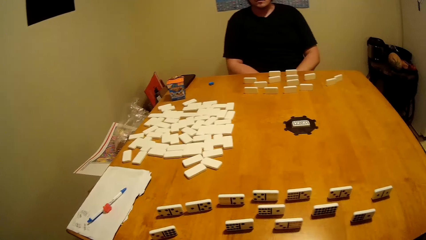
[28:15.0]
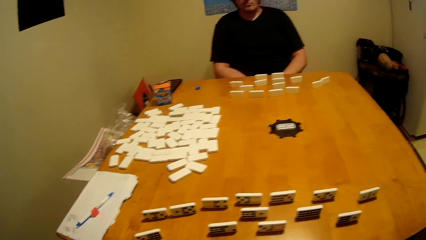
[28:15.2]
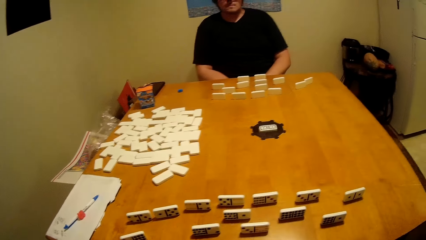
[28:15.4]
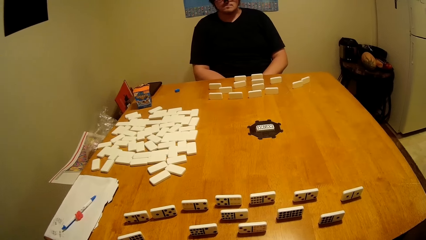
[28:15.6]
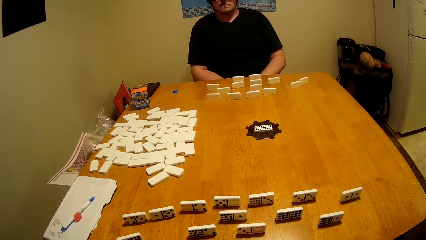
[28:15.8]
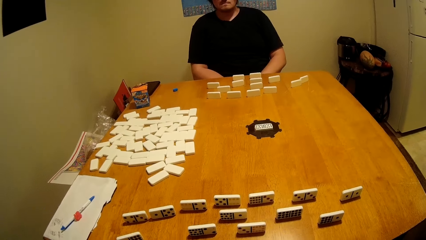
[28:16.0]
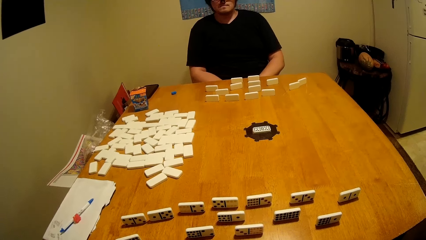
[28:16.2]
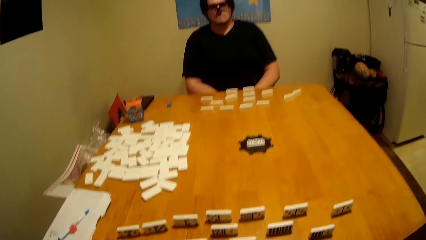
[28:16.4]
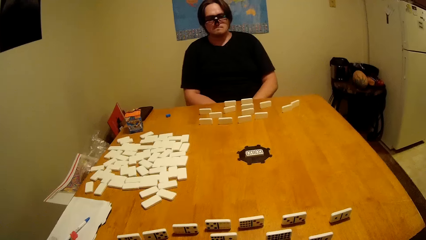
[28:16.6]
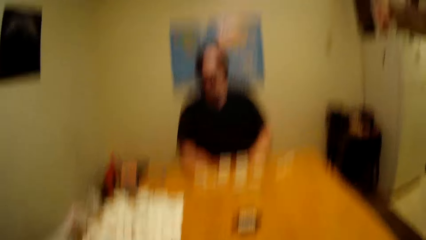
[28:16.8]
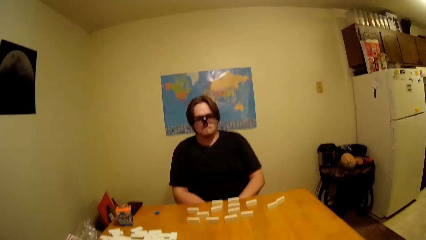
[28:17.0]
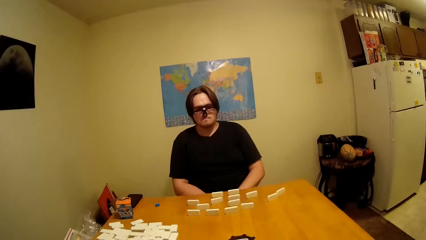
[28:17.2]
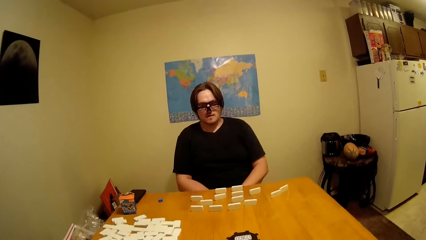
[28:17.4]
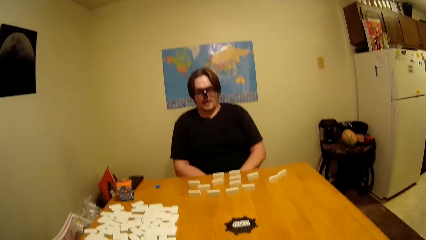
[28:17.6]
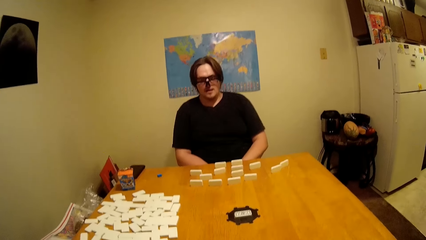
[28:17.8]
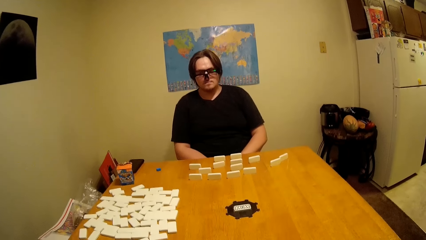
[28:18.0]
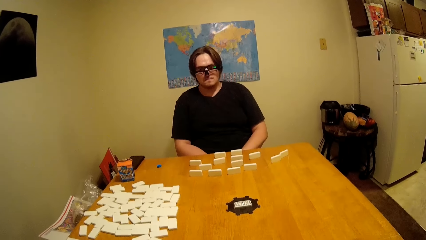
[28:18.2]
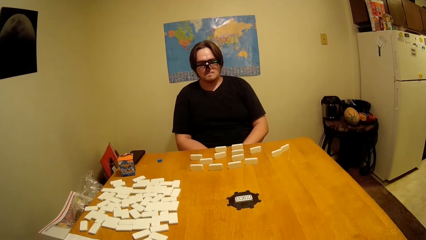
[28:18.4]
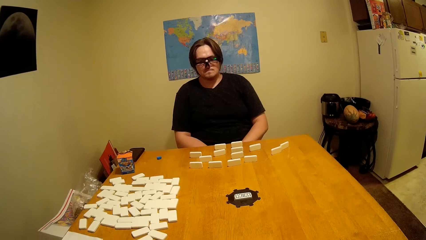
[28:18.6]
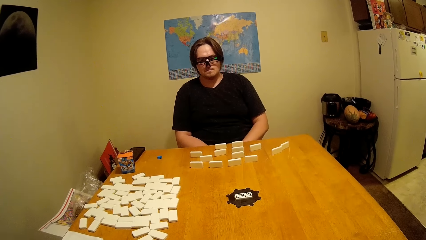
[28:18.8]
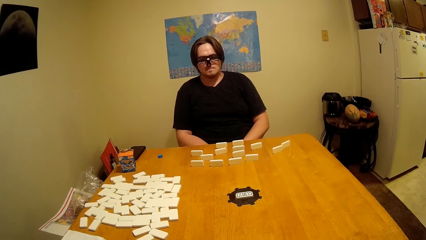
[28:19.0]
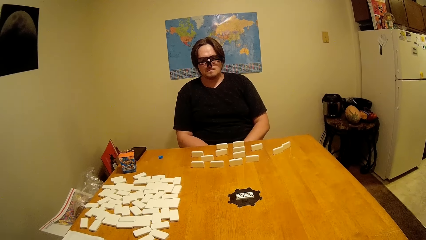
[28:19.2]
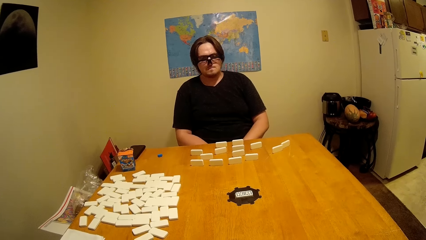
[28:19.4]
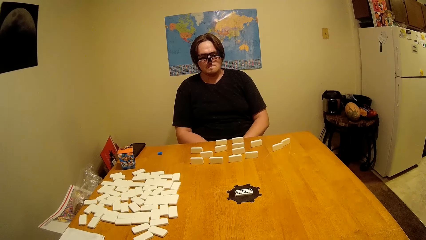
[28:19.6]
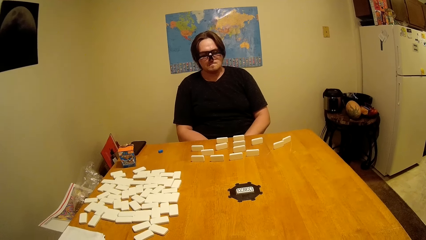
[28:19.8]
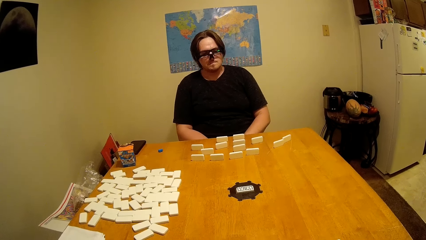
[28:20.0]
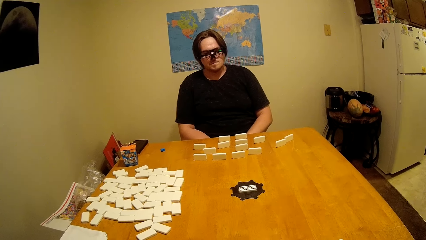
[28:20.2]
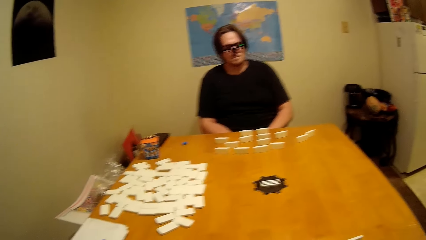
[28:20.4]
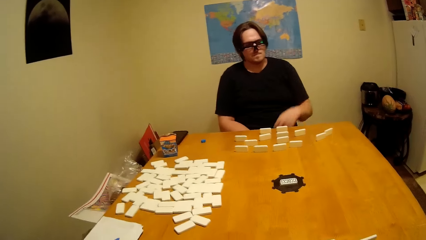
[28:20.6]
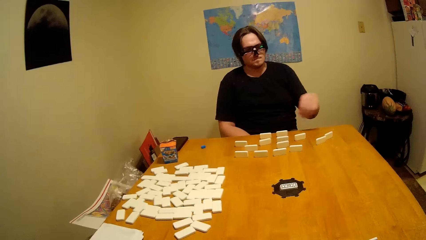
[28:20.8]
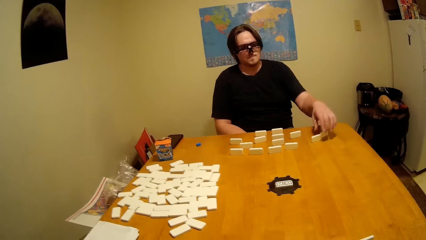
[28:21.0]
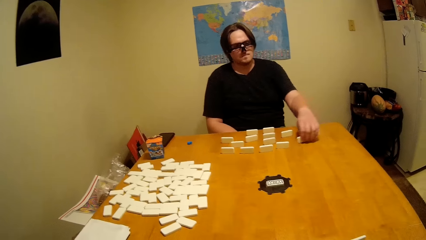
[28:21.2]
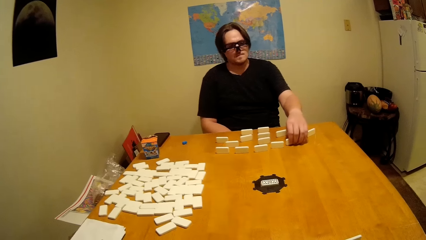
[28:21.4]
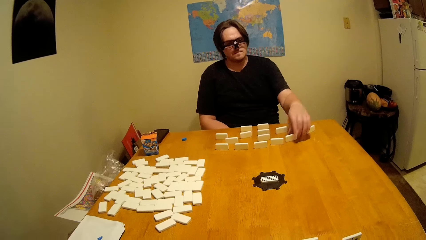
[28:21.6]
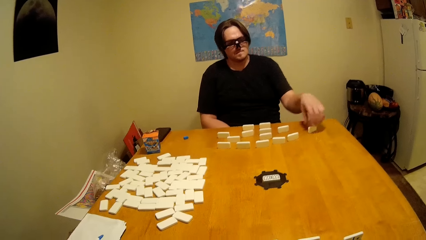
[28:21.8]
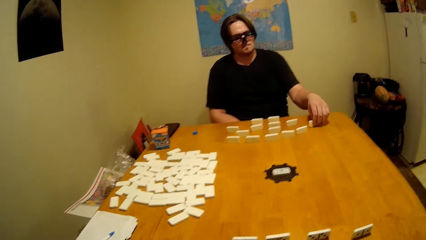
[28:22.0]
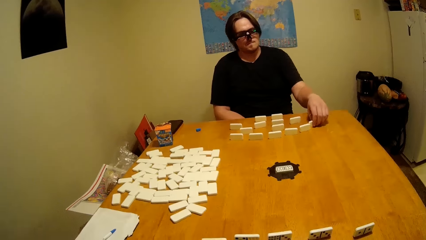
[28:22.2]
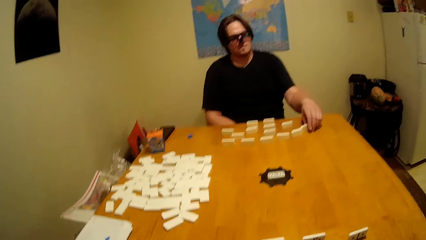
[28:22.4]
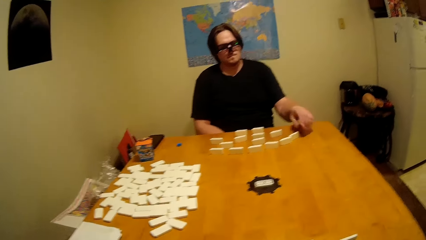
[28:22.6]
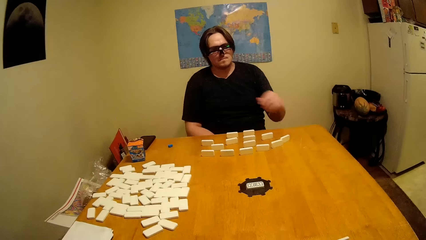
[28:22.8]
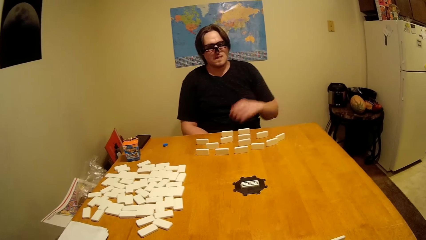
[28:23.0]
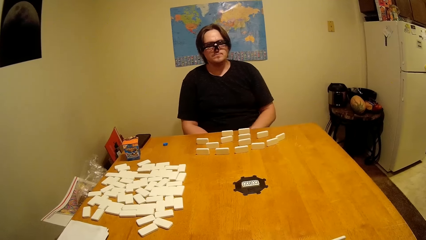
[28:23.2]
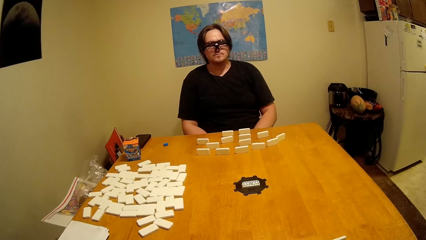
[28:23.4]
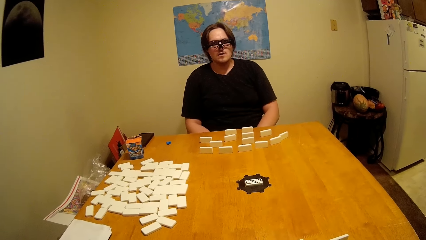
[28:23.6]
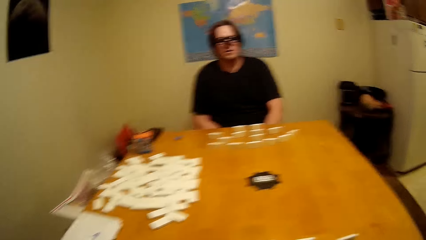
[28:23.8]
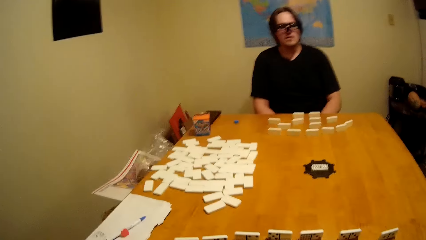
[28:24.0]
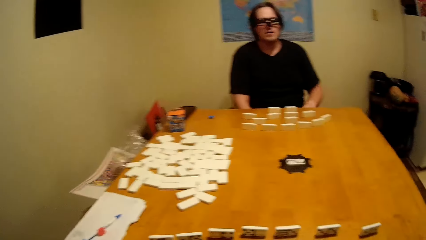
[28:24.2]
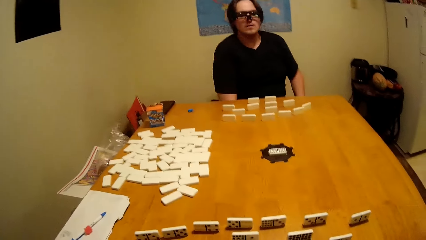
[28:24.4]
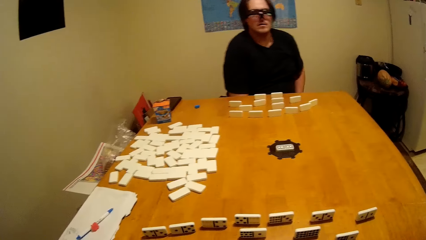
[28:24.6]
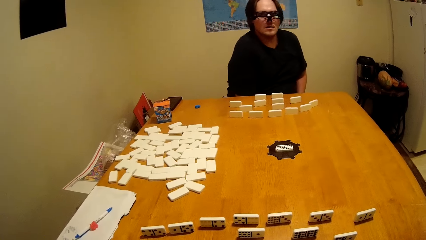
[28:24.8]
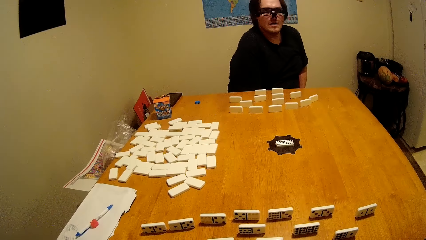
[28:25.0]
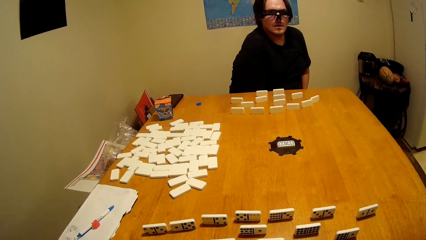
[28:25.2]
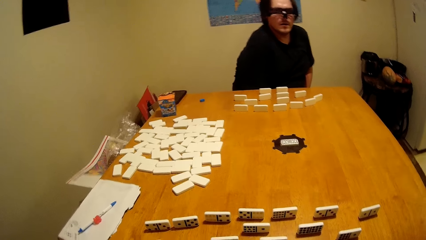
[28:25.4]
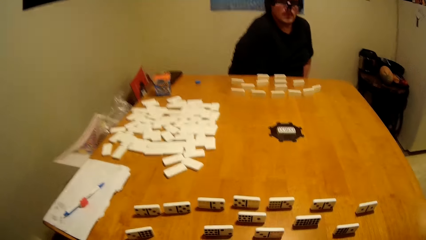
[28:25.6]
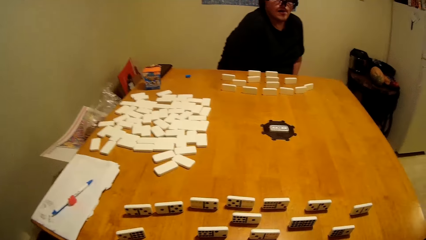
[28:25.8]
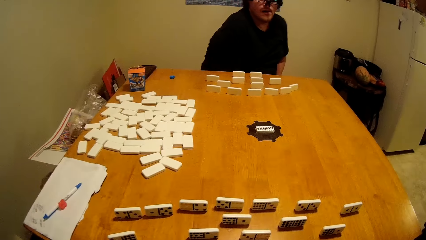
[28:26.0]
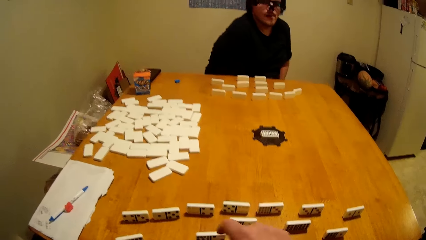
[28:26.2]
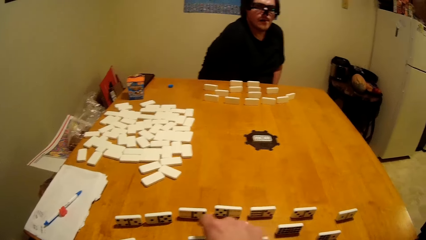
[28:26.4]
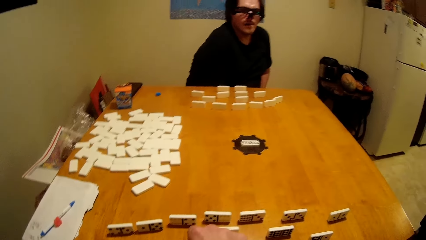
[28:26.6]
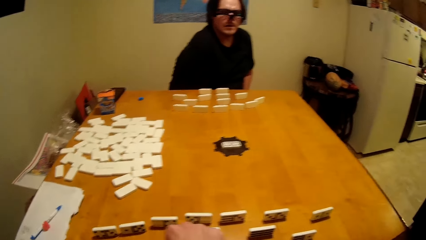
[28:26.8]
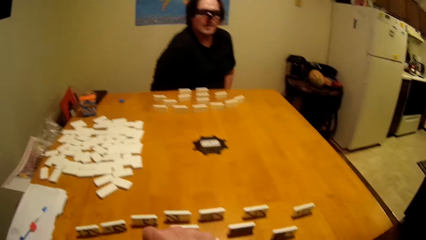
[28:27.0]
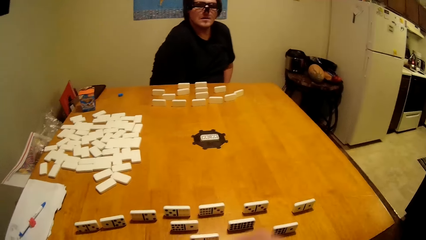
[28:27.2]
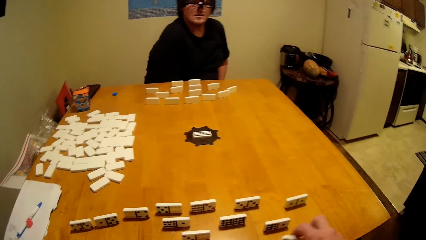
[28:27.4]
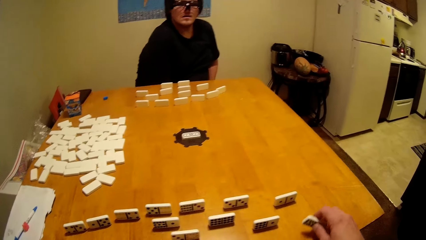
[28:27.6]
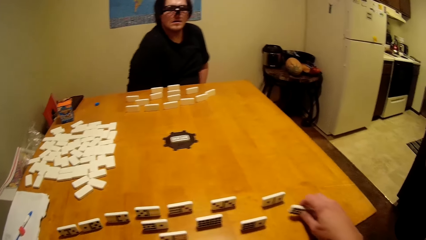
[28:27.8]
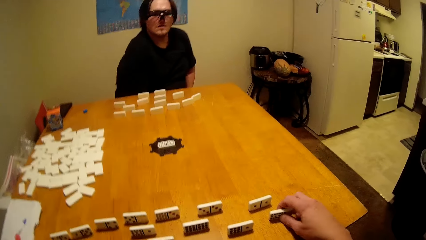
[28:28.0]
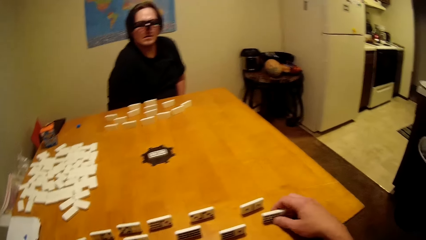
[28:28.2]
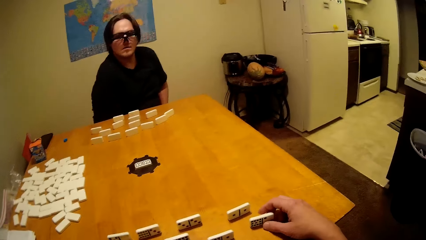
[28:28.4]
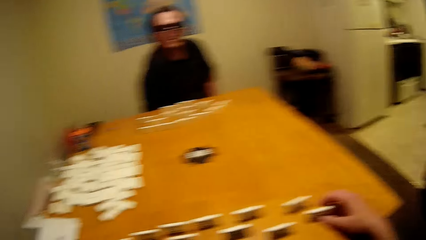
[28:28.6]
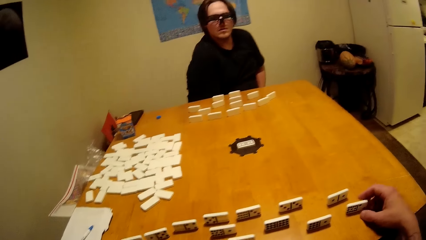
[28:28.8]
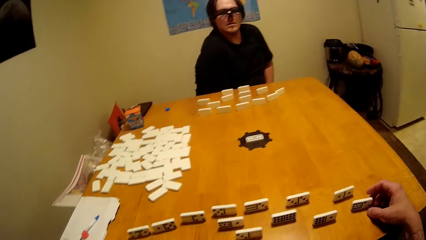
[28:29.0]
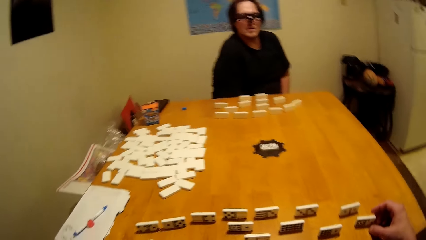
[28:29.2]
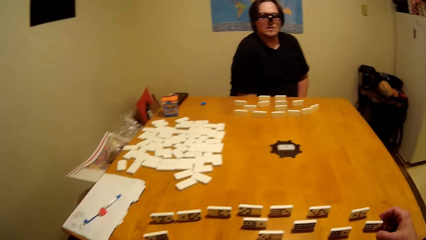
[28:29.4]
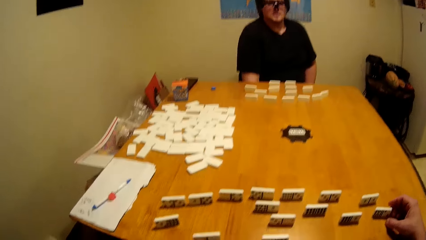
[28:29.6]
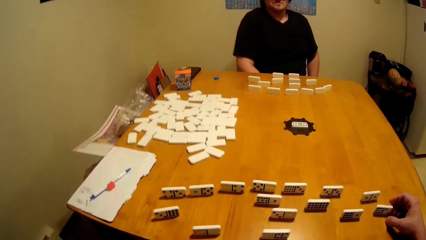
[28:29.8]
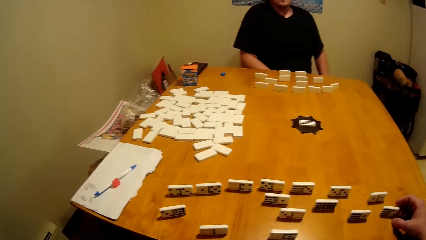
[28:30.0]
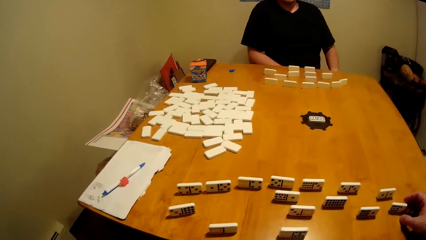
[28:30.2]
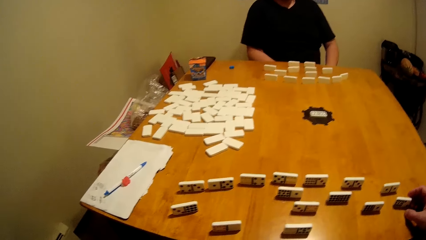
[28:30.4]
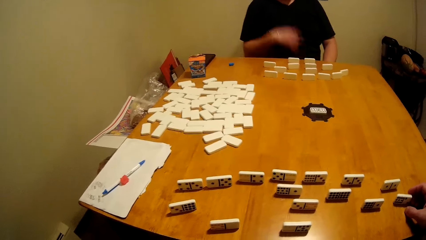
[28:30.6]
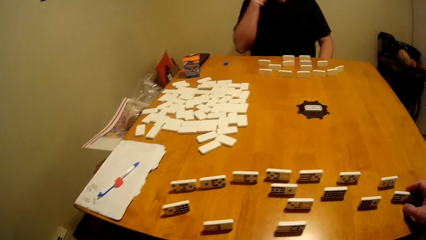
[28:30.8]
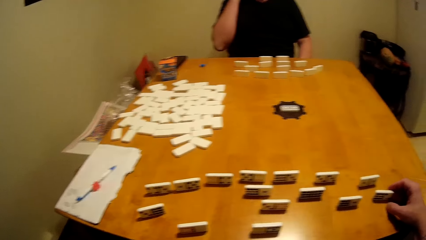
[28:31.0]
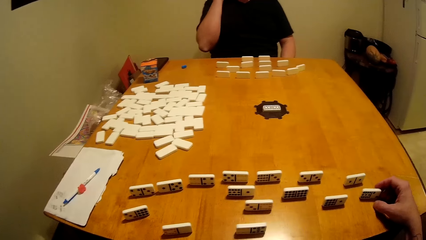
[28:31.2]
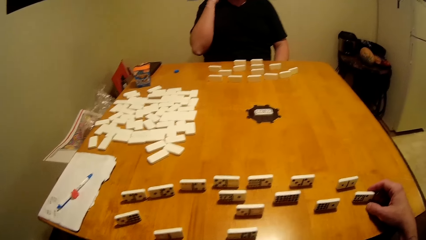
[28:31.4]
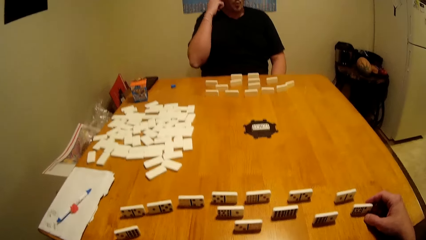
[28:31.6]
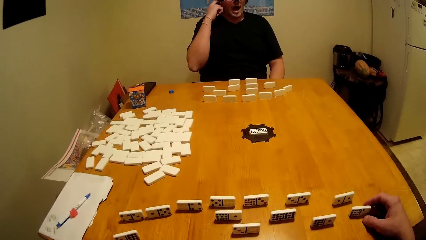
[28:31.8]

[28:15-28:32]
The camera wearer plays block games with a man. The man moves dominoes on the table. The camera wearer draws a domino on the table.
